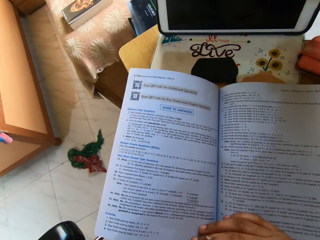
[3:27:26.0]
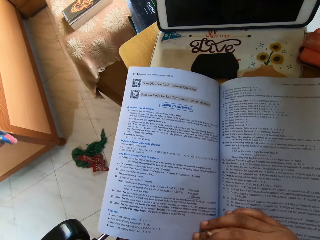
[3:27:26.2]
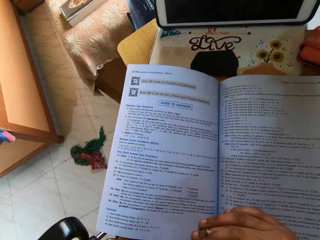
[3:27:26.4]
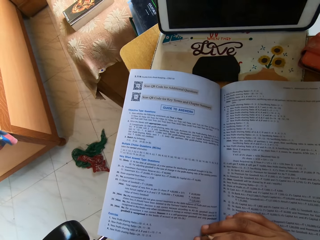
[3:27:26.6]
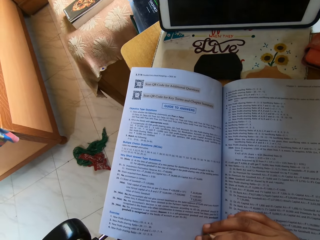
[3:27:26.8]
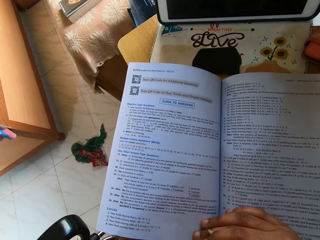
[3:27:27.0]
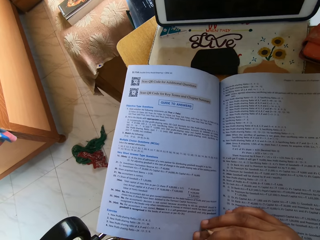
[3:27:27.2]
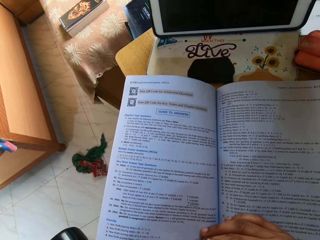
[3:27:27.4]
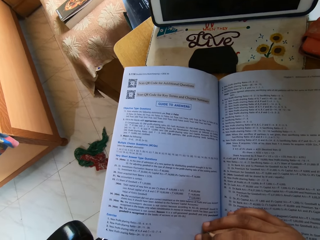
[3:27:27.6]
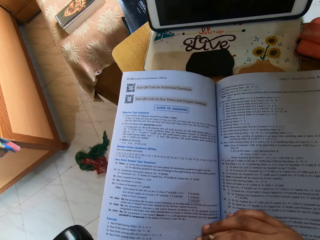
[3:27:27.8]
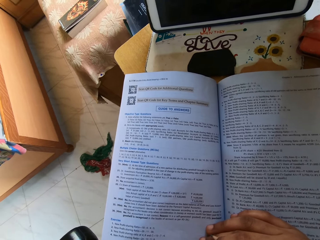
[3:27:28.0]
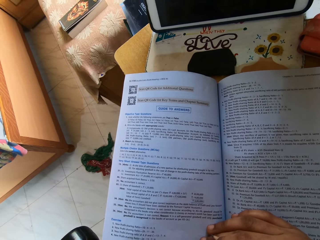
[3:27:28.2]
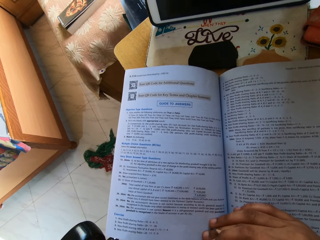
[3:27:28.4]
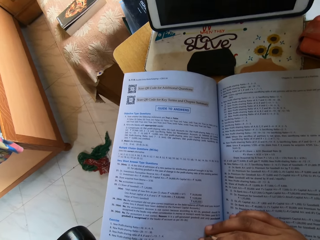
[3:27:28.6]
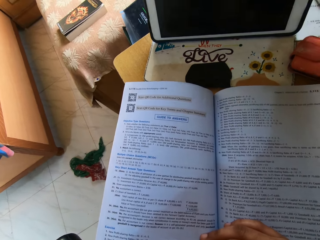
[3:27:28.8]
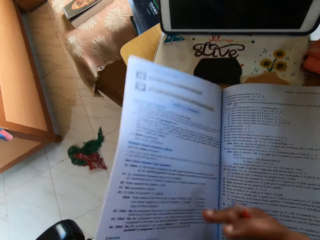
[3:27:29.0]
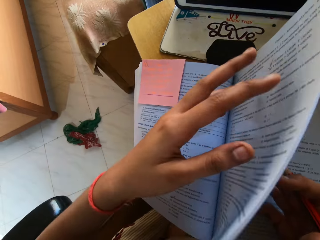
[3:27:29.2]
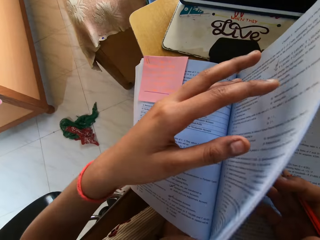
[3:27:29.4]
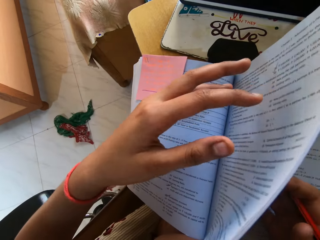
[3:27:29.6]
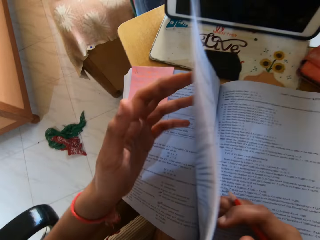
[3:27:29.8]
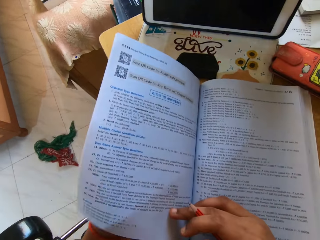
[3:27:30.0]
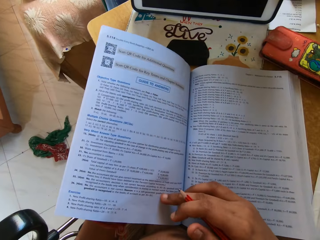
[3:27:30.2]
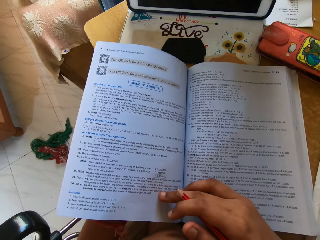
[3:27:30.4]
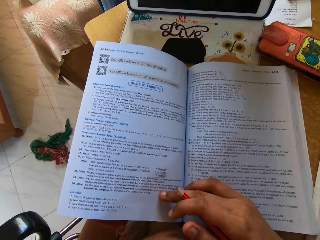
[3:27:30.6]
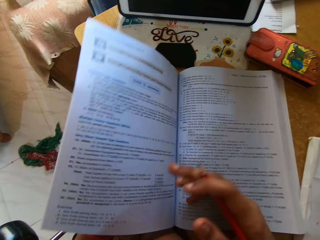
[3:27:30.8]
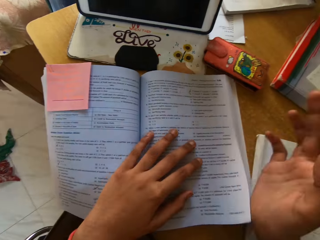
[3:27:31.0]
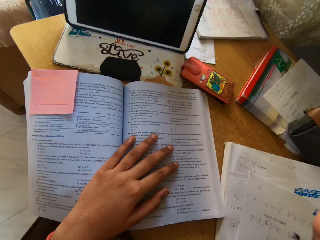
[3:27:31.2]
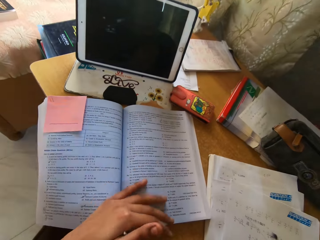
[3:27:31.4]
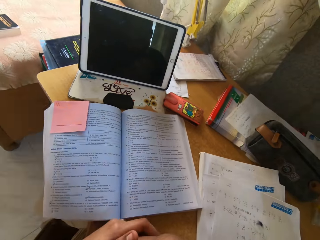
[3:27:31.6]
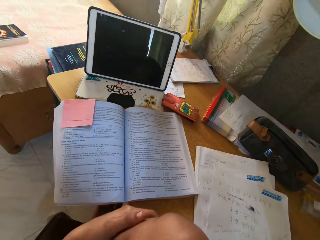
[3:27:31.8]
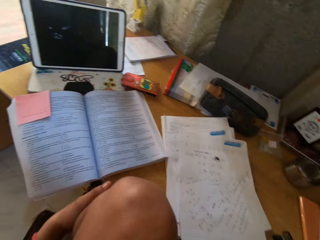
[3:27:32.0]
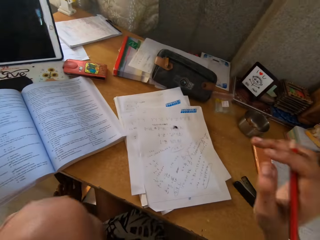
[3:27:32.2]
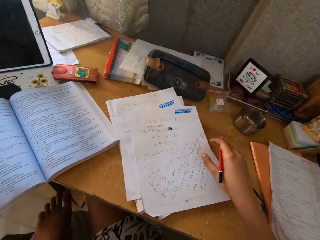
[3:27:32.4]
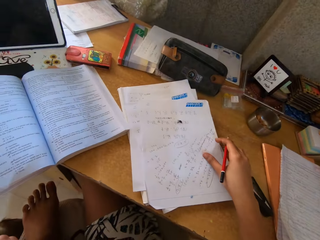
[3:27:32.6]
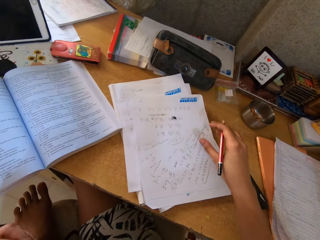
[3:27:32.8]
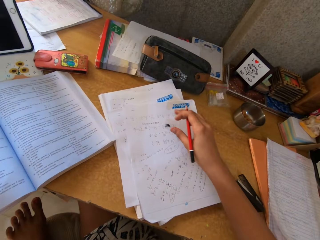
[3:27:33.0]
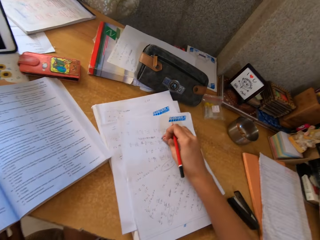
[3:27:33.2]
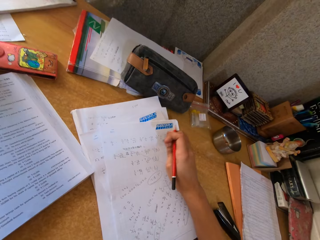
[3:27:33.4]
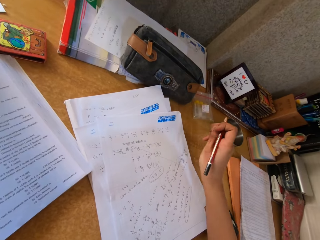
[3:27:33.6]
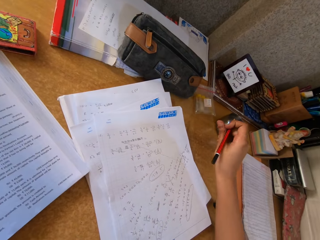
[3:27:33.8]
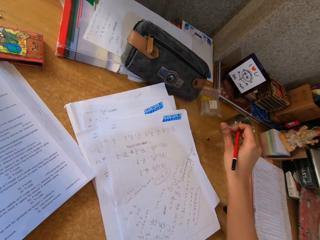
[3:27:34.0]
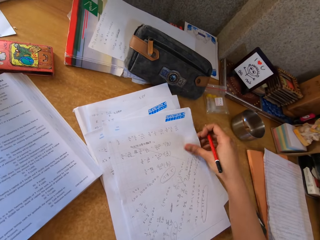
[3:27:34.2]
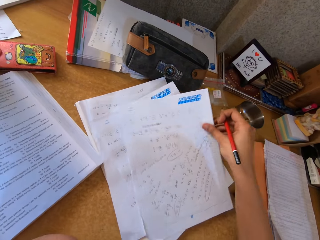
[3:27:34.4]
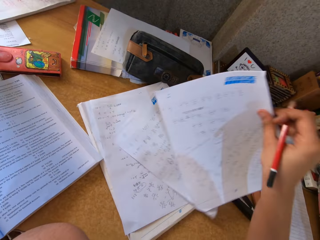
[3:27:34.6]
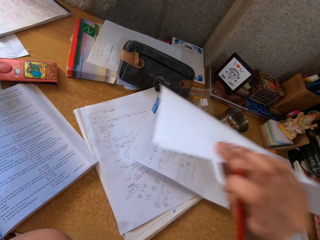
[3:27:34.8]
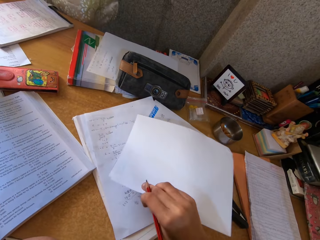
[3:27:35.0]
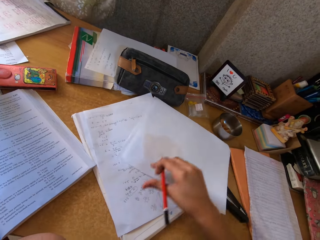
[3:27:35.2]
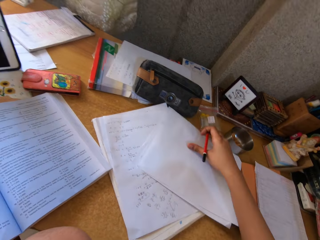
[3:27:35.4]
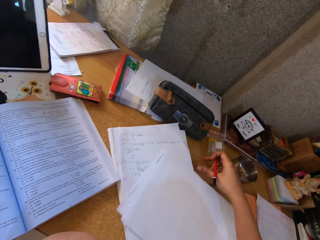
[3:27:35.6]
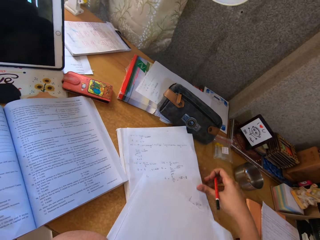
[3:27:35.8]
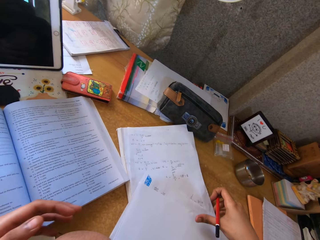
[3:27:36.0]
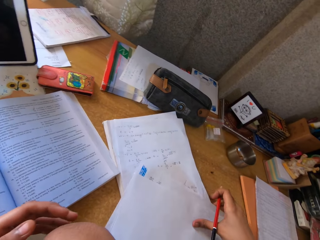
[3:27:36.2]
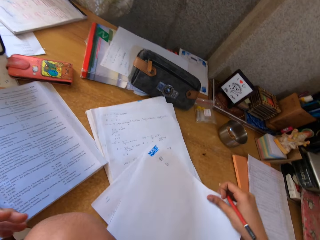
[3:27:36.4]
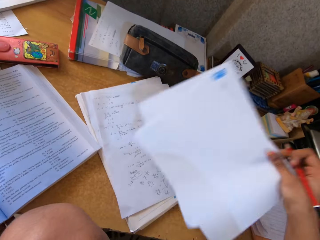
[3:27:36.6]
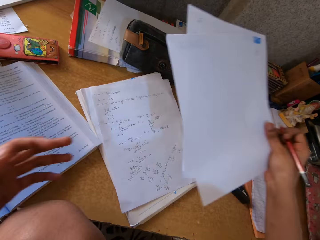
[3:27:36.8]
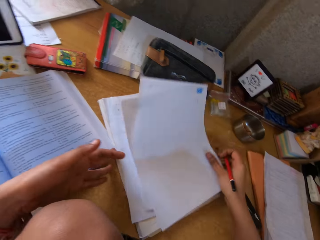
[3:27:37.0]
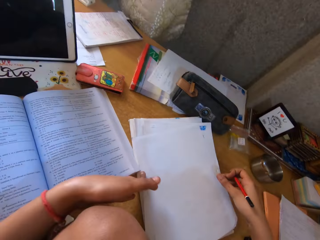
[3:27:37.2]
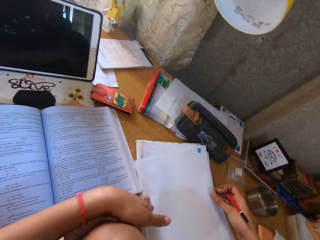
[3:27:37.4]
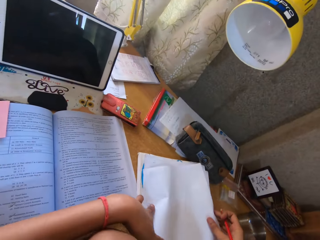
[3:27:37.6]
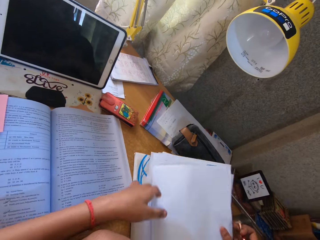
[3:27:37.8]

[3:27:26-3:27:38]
The camera wearer turns the pages. They look at the book. They turn the pages. They hold the page. They turn the pages. They lift their hands up. They press the page down. They move the pencil down. They hold the leg. They hold an insect. They lift the insect up. They drop the insect on the table. They hold the paper. They lift the paper up. They turn the paper. They put the paper on the table. They move the paper. They move their hand down. They hold the paper. They lift the papers up. They hold the papers.

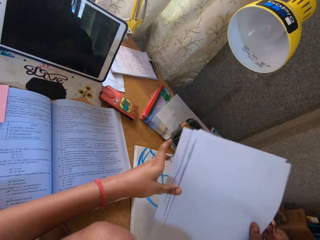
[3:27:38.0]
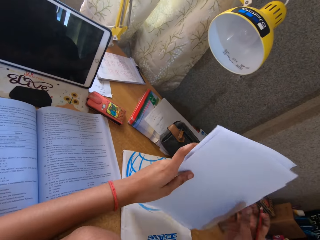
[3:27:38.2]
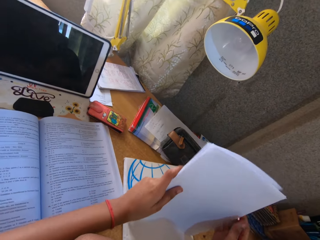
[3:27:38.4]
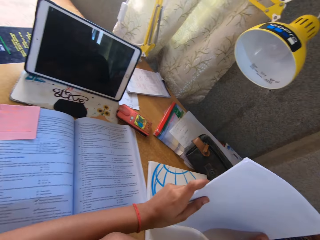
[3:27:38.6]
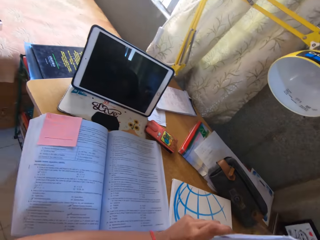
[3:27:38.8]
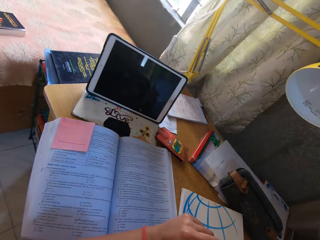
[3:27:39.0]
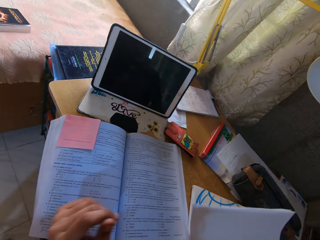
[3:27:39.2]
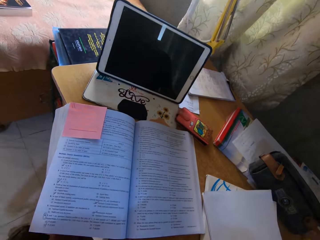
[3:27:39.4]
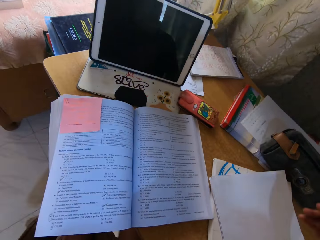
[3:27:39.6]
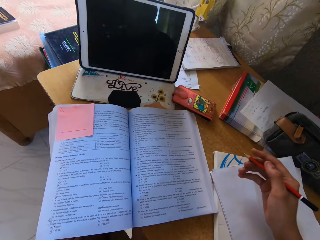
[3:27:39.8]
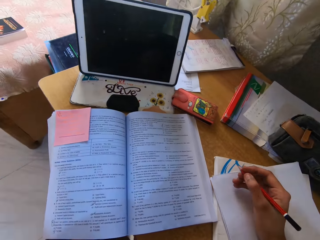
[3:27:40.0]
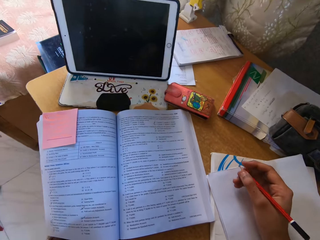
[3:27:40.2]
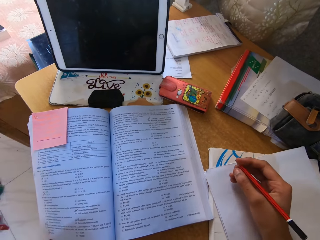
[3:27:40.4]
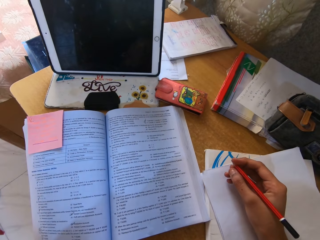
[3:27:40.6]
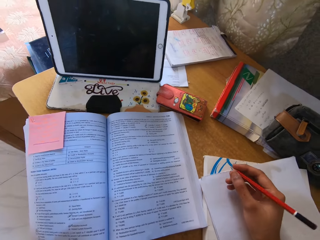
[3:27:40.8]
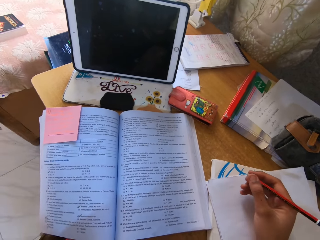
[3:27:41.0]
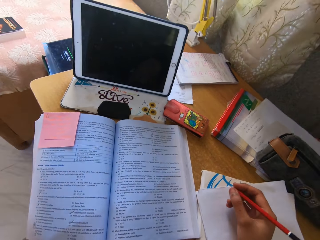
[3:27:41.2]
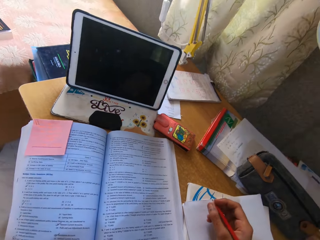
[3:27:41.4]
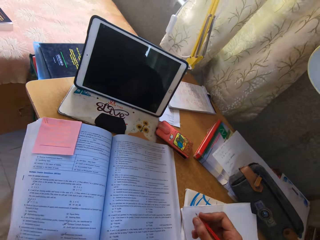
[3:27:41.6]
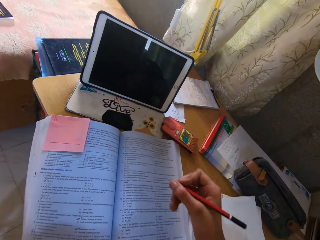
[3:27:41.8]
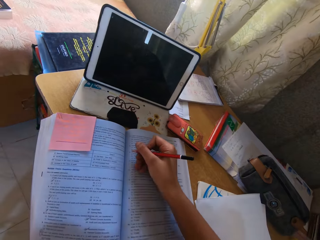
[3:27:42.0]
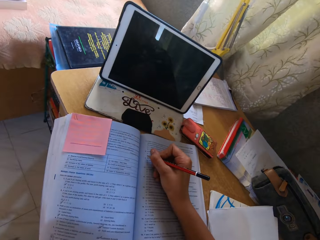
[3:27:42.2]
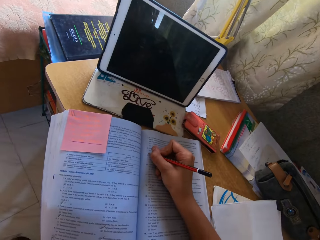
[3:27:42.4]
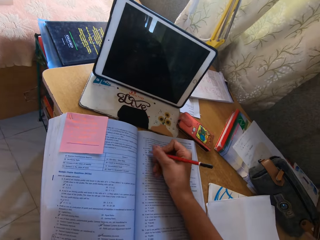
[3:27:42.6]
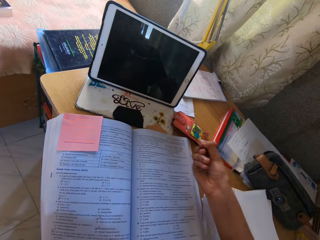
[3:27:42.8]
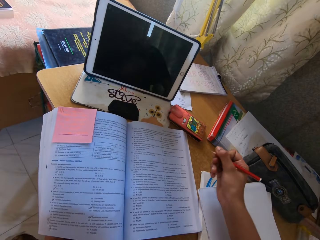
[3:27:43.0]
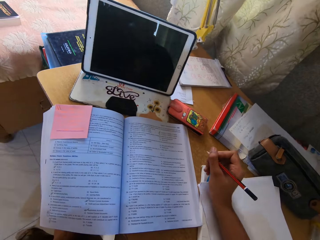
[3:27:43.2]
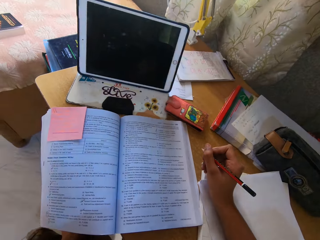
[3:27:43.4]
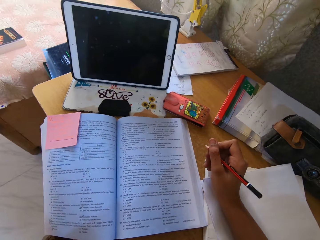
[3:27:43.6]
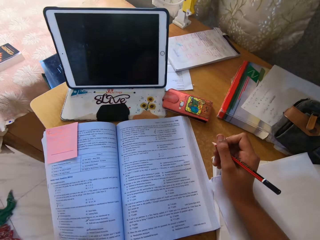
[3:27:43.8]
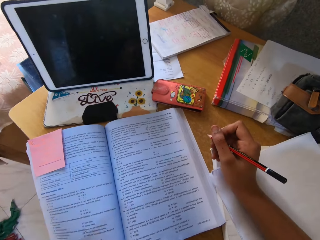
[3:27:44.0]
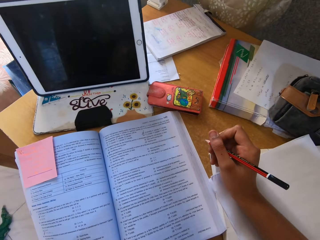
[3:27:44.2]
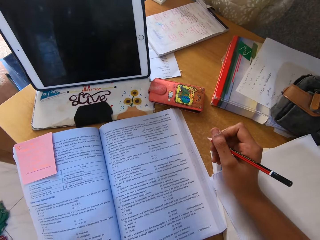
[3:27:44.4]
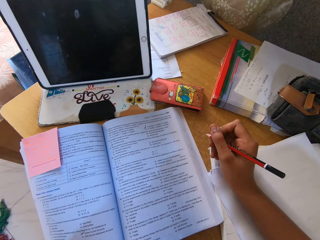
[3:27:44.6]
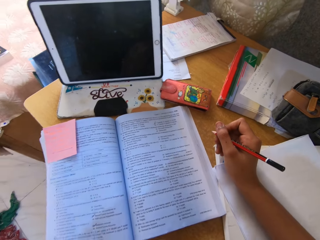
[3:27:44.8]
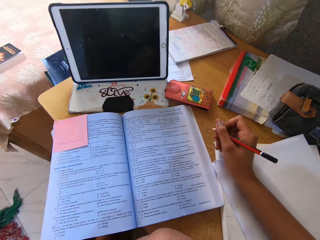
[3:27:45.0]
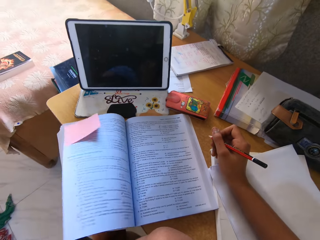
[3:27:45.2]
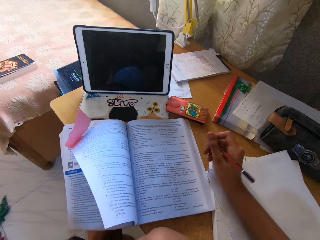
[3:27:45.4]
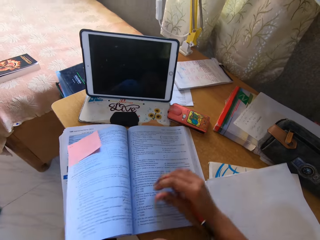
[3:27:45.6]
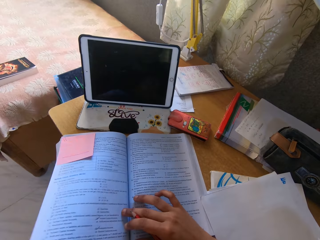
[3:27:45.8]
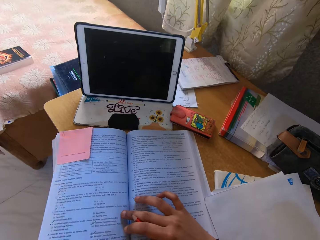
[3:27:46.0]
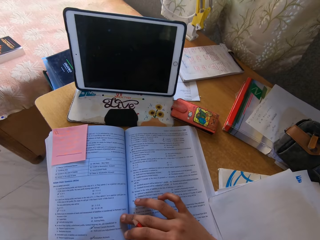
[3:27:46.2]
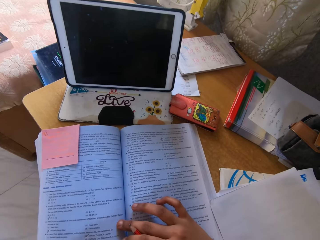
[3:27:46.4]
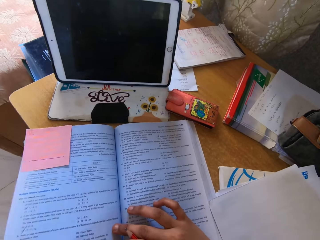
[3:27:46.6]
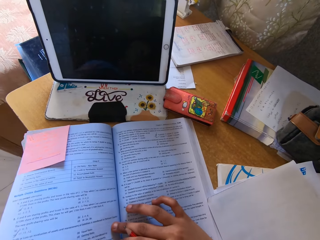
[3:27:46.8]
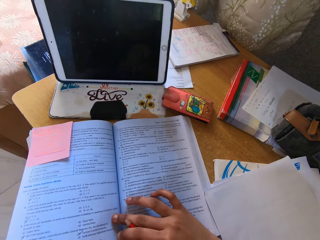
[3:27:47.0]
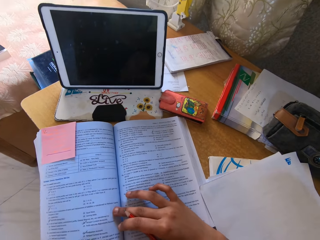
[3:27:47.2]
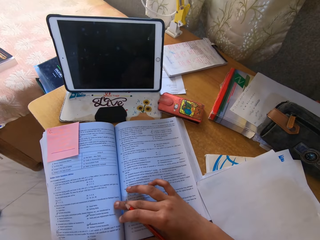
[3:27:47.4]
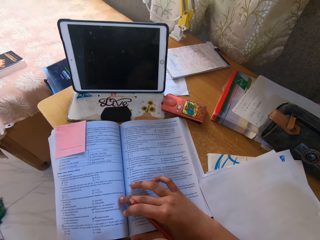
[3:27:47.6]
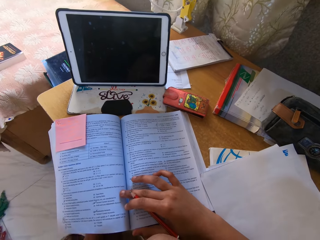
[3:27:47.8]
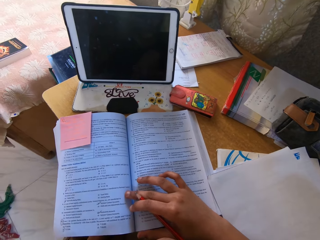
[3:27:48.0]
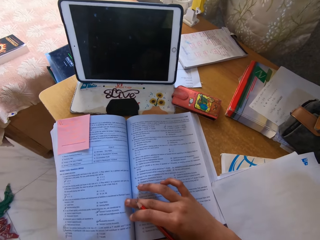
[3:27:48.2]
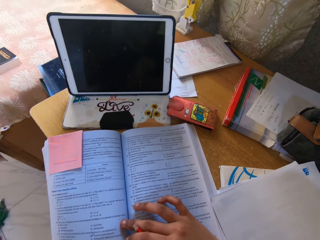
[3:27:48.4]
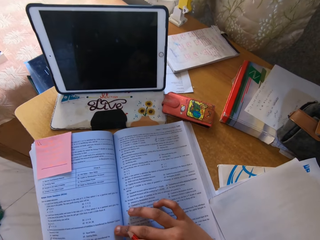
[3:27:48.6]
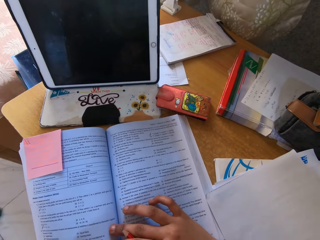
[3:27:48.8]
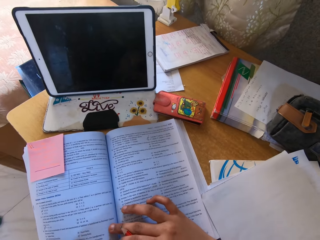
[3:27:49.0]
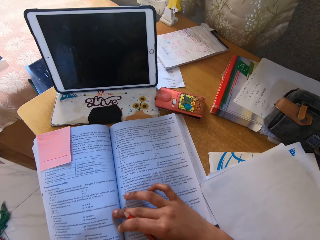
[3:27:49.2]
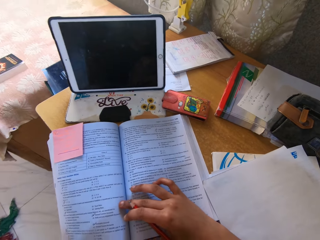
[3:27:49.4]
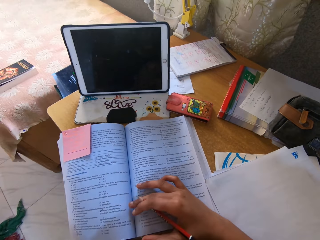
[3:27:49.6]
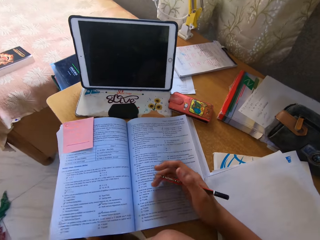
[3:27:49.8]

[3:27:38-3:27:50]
The camera wearer touches the papers. They lift the papers up. They arrange the papers. They move their hand up. They move the papers down. They lift their hand up. They place their hand on the paper. They lift their hand up. They write on the book. They lift their hand up. They place their hand on the paper. They lift their hand up. They hold the book. They look around.
